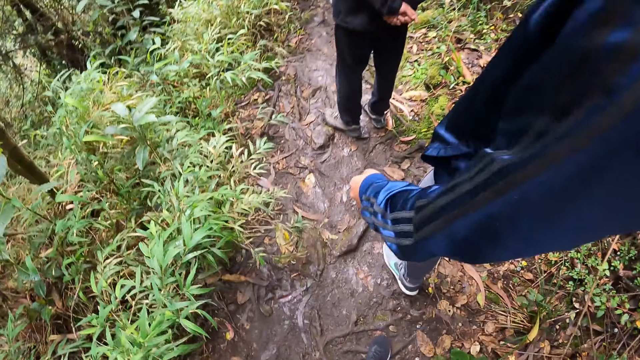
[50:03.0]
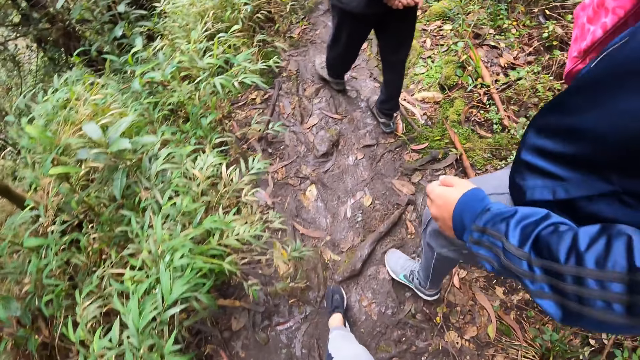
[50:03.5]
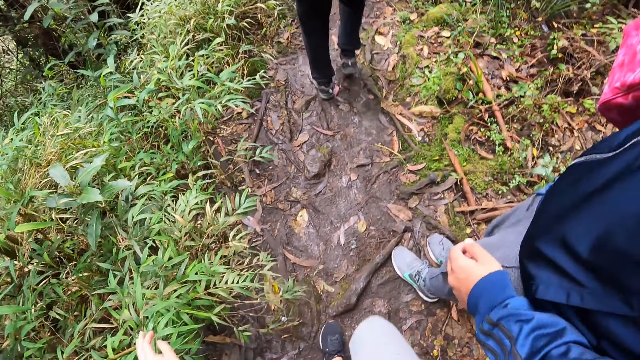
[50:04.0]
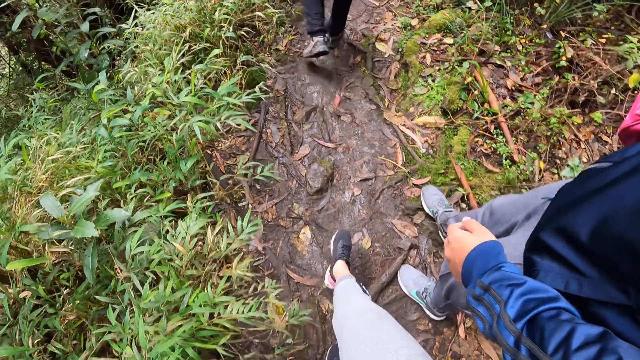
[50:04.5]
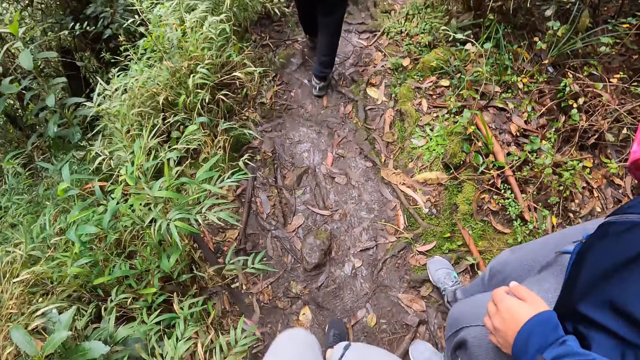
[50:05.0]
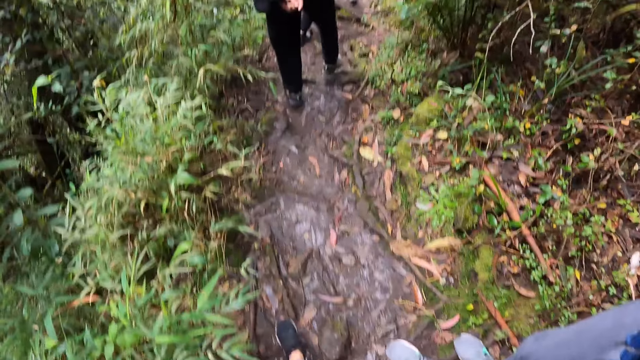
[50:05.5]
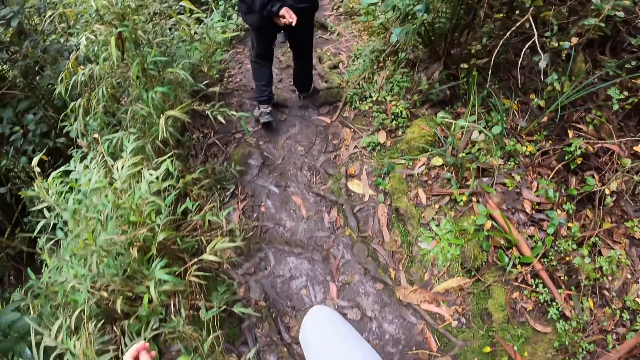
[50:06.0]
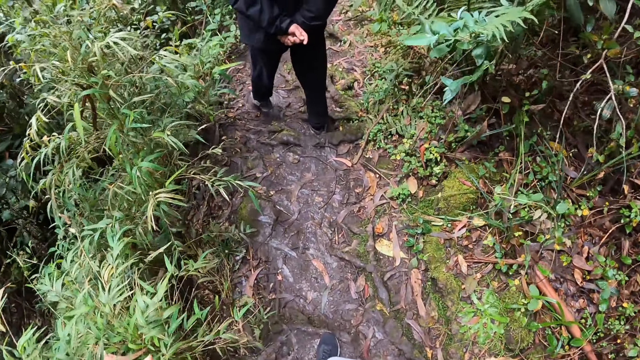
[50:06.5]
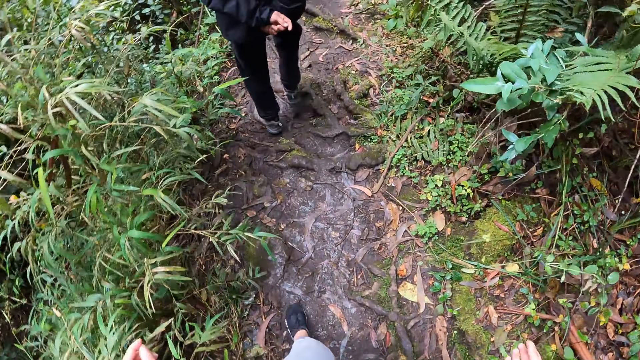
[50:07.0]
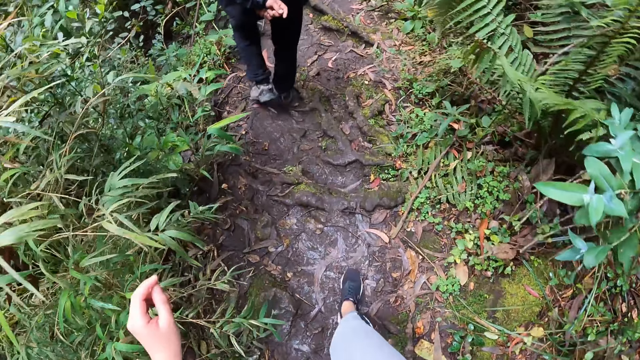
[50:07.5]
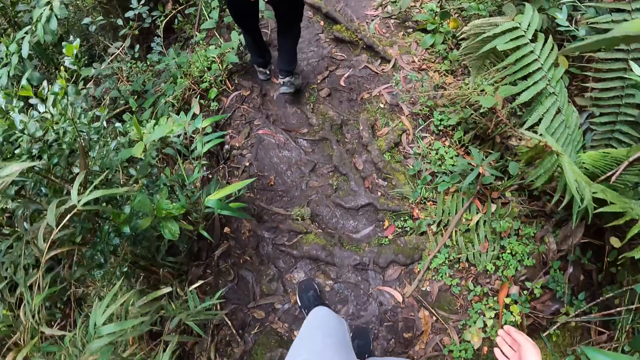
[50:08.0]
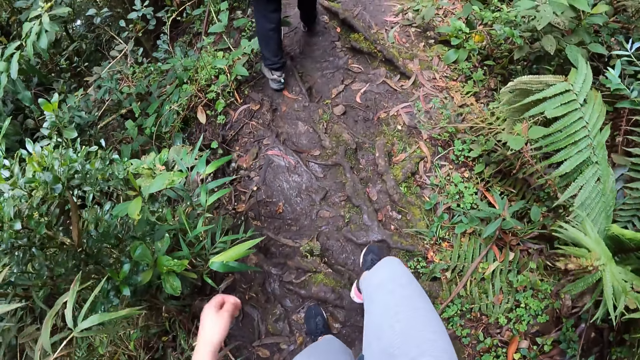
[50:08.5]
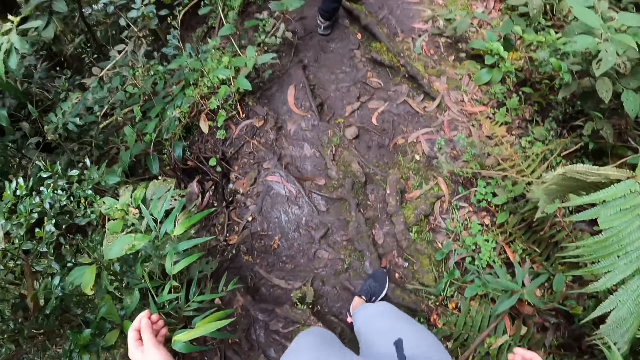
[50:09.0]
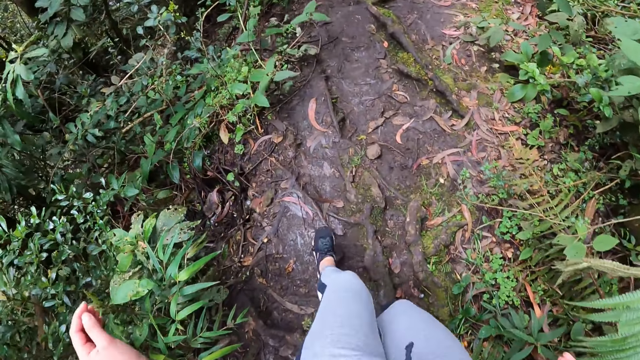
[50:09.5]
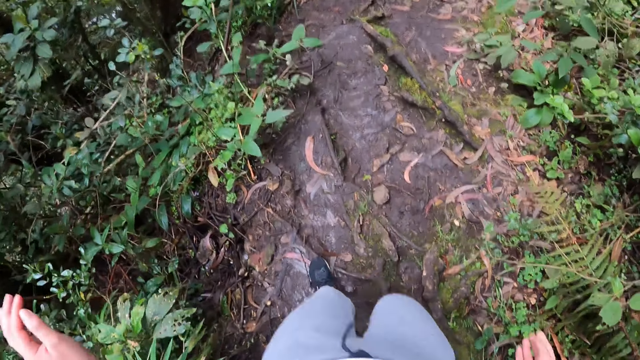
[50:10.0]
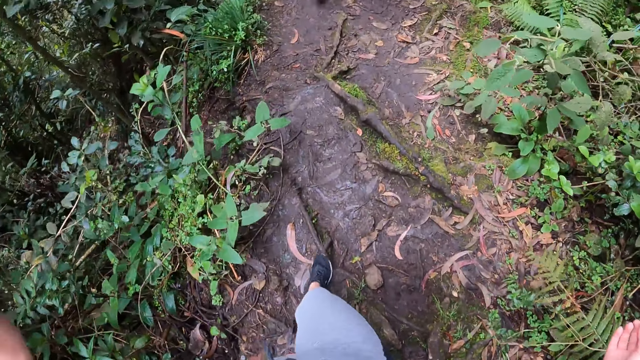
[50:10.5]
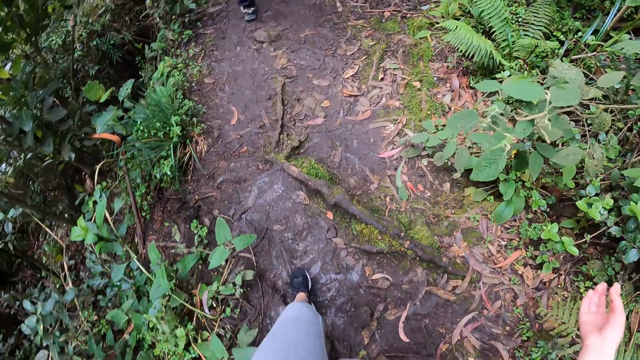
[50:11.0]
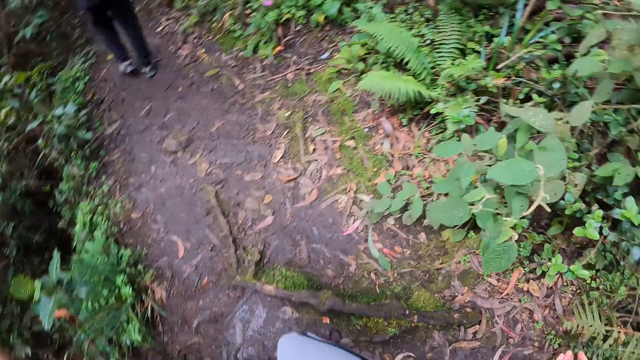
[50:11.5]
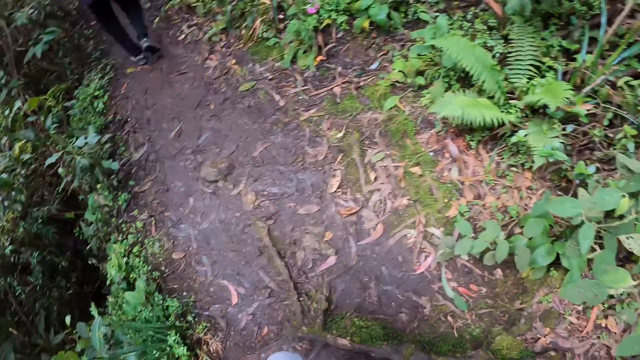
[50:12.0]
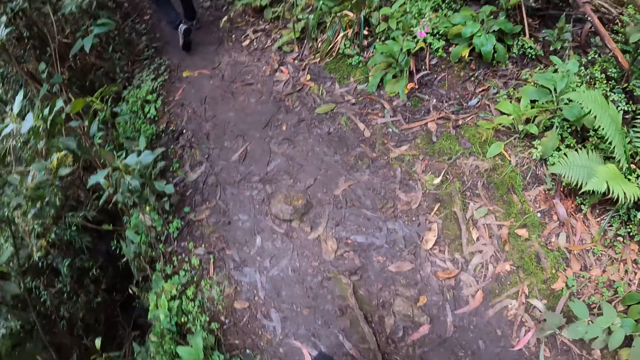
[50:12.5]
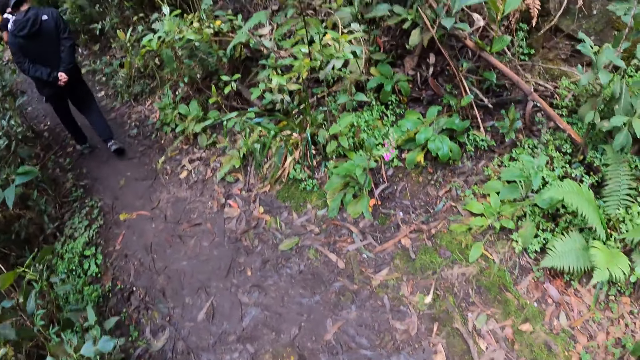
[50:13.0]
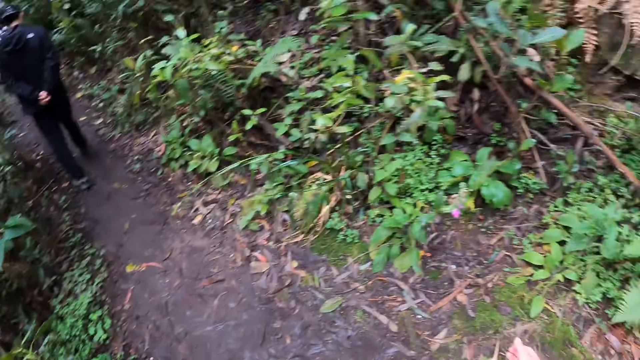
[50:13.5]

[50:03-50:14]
The camera wearer passes beside a person. They walk on a cliff.

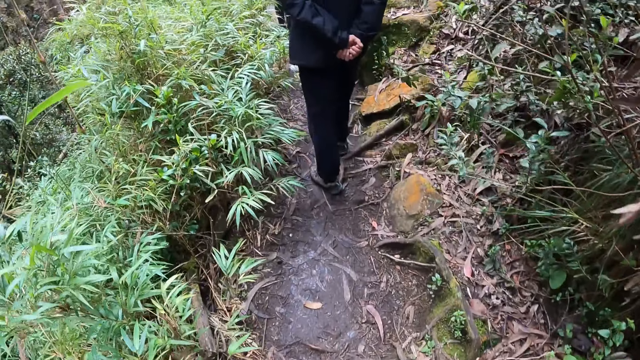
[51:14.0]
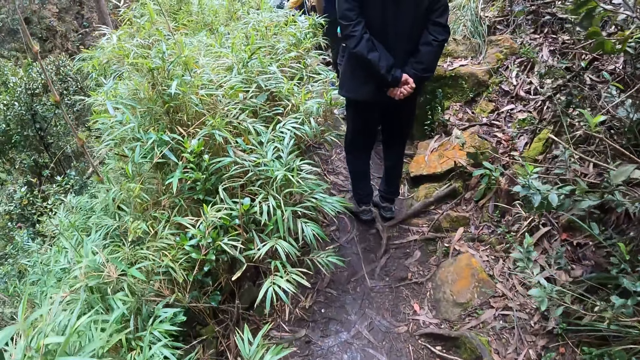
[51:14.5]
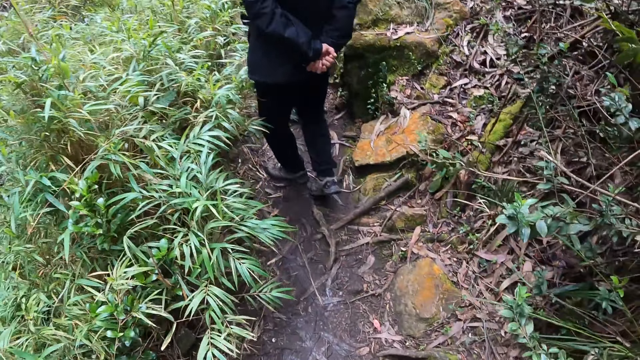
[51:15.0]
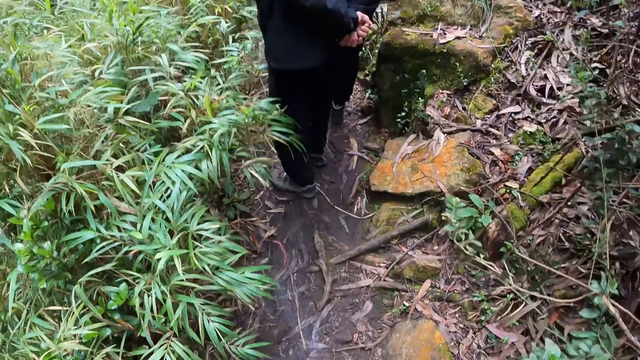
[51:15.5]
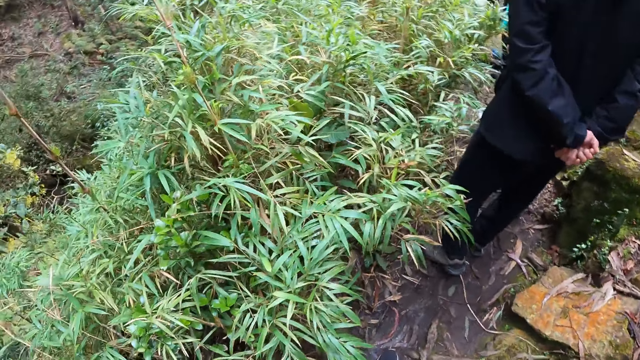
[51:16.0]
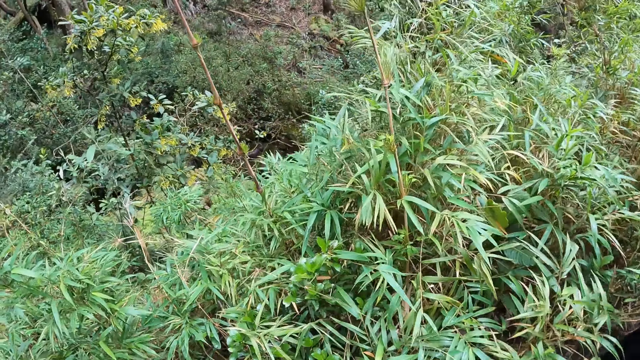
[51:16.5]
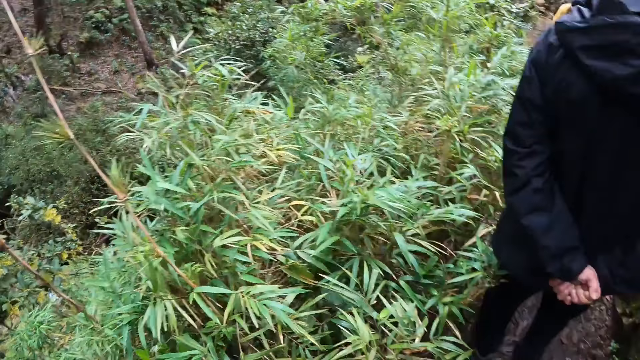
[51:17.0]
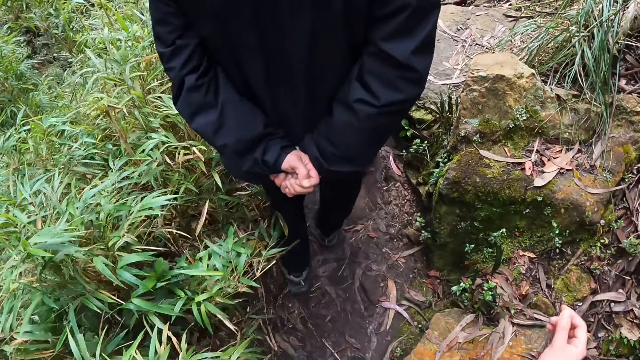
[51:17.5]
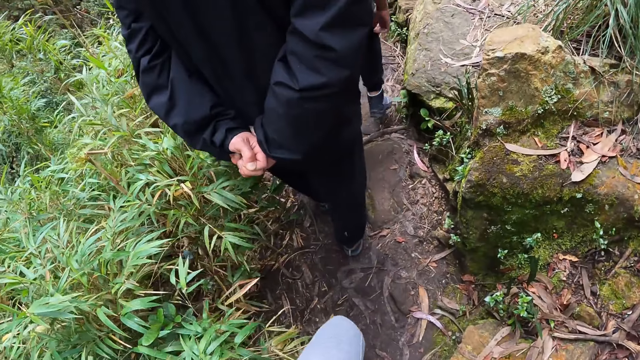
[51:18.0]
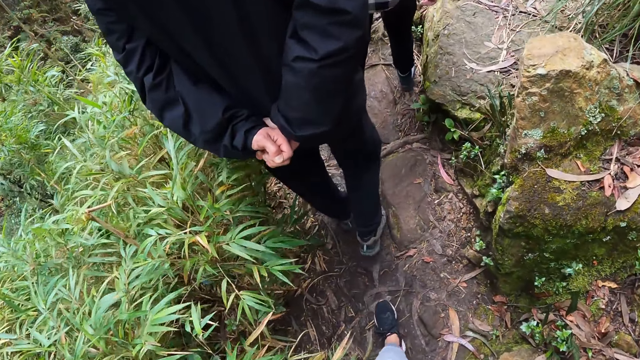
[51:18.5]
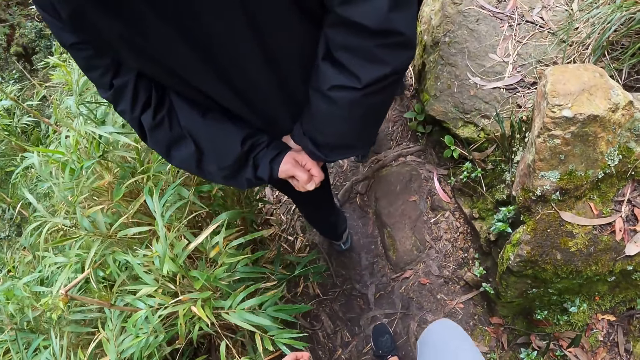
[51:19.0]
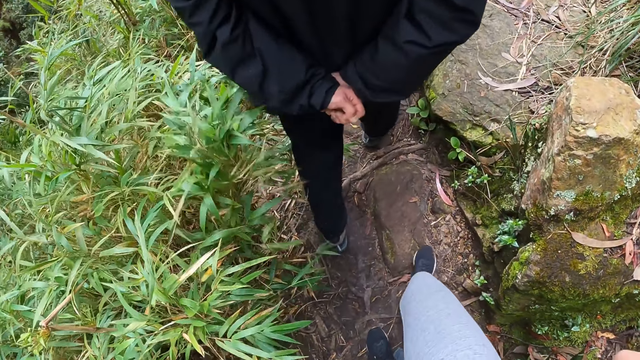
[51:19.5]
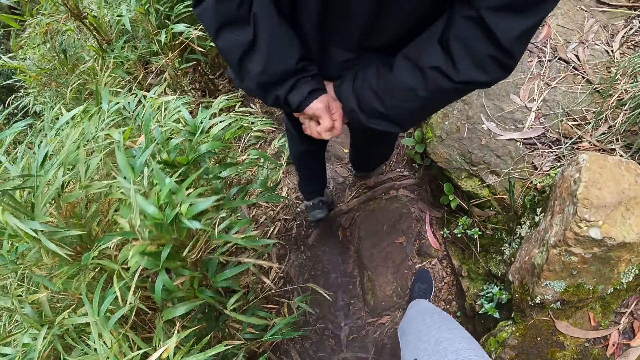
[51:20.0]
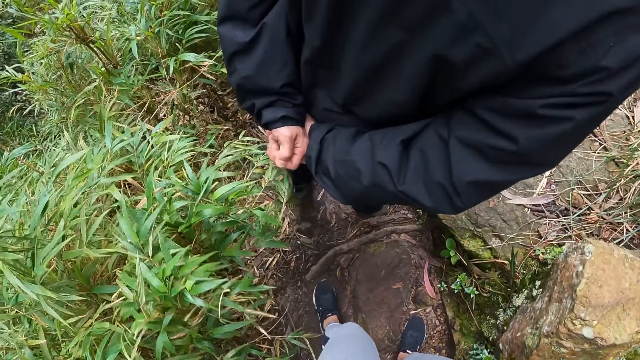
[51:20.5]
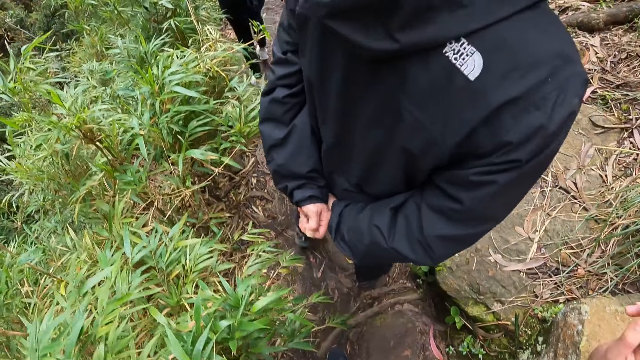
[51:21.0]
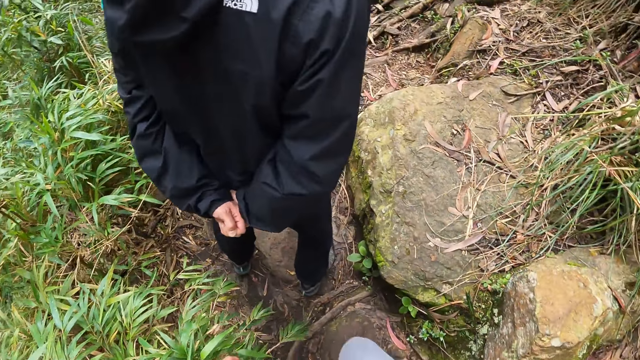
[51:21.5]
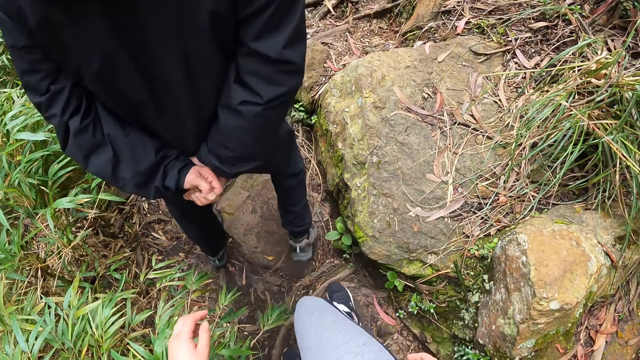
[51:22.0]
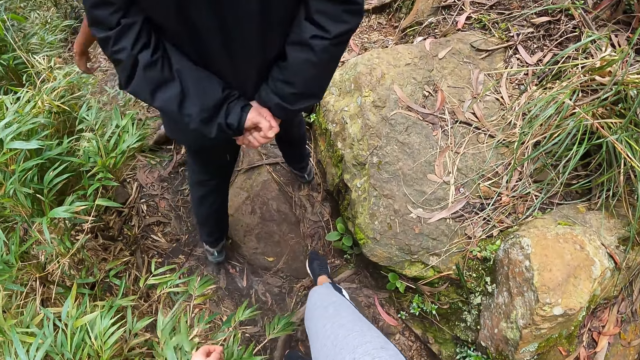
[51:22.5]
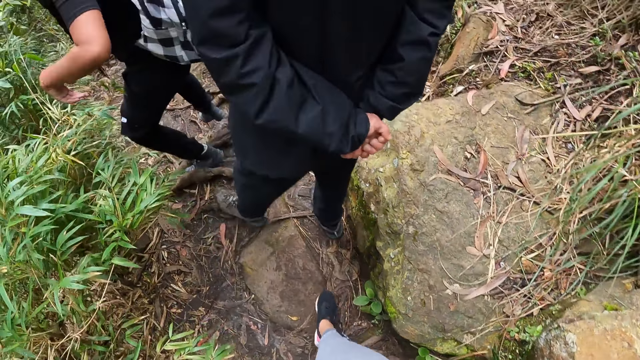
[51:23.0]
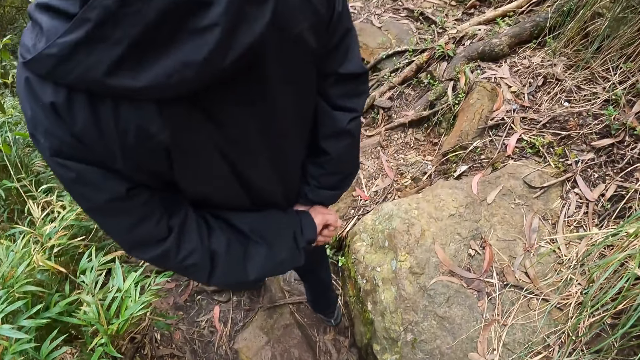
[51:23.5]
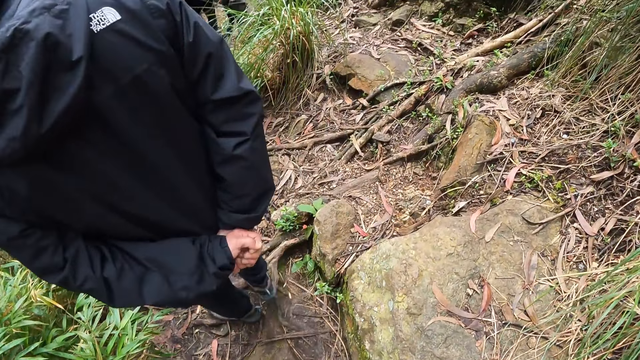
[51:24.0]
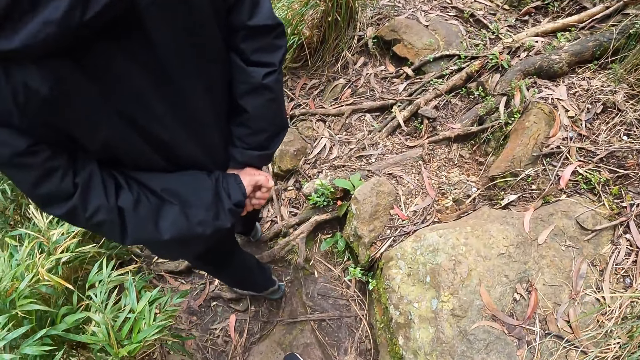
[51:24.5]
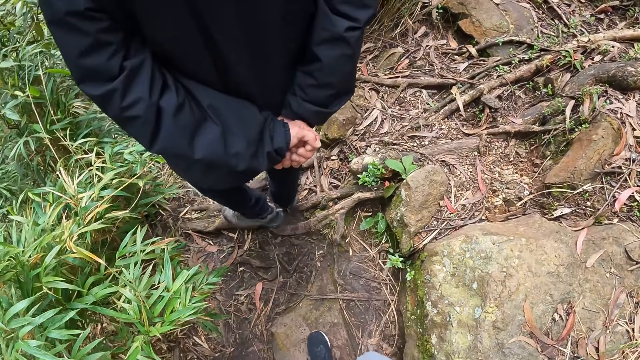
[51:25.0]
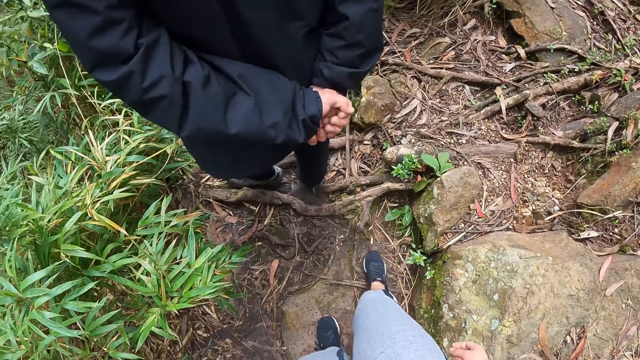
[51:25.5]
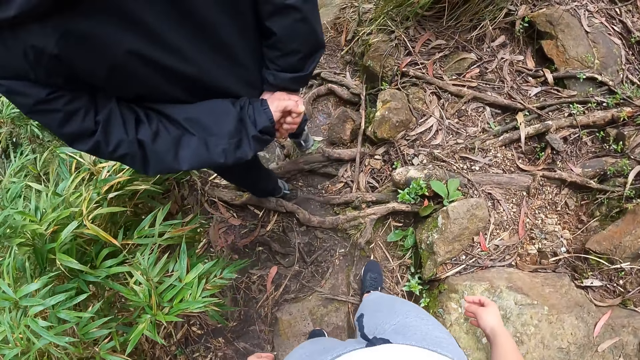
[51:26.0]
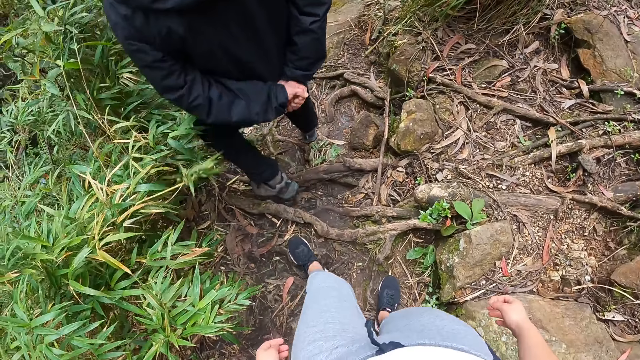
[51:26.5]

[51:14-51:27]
The camera wearer looks around. They walk on a cliff.
